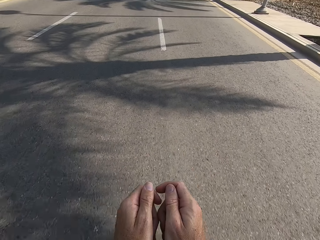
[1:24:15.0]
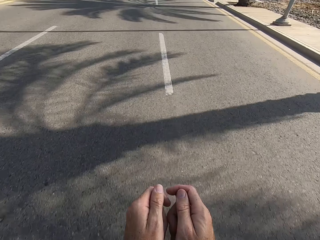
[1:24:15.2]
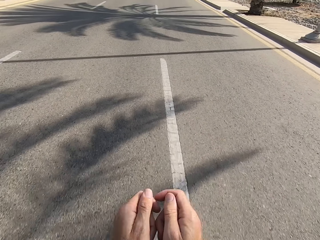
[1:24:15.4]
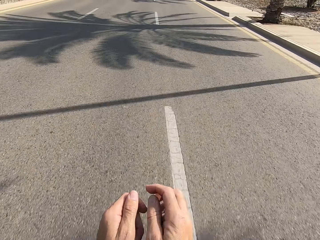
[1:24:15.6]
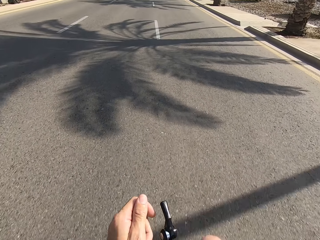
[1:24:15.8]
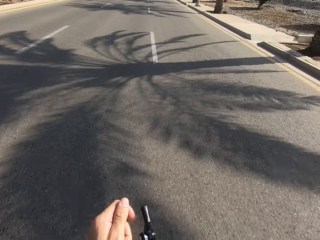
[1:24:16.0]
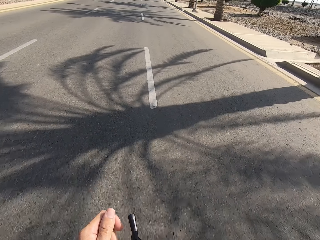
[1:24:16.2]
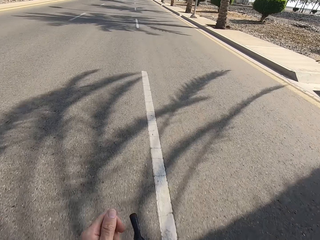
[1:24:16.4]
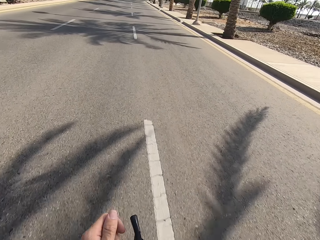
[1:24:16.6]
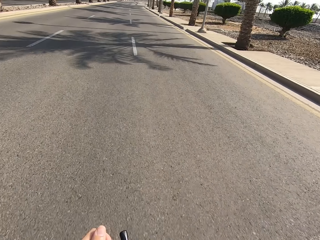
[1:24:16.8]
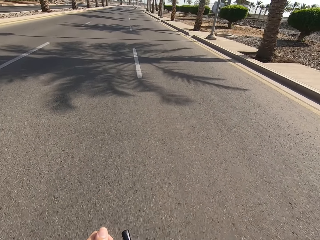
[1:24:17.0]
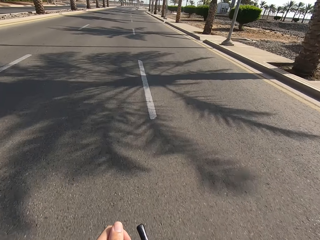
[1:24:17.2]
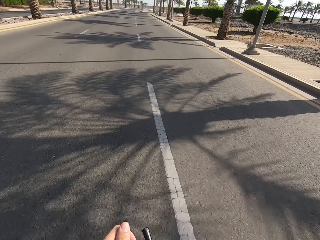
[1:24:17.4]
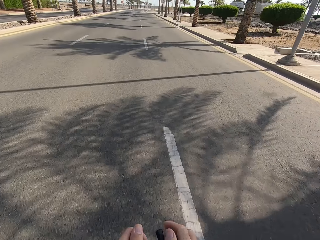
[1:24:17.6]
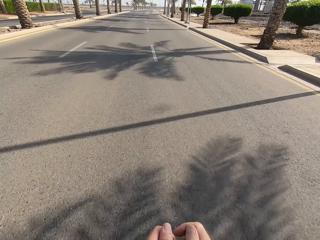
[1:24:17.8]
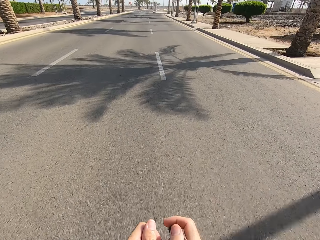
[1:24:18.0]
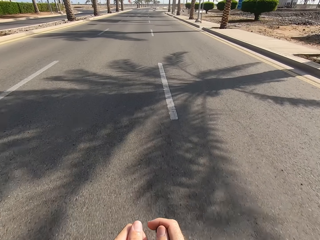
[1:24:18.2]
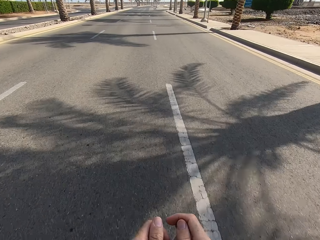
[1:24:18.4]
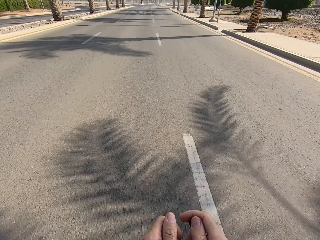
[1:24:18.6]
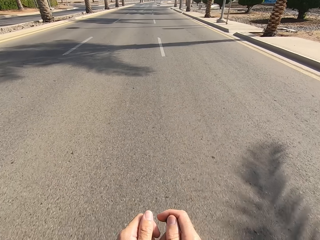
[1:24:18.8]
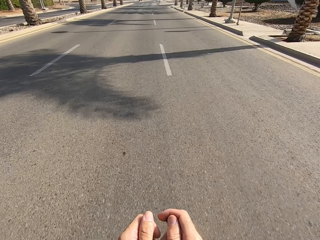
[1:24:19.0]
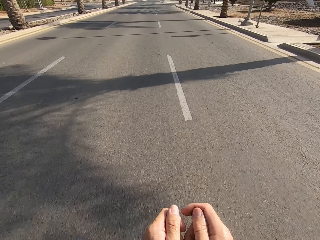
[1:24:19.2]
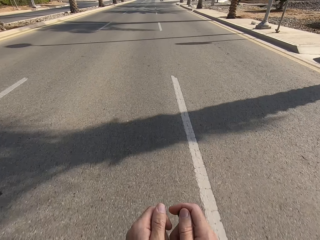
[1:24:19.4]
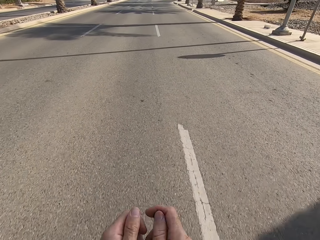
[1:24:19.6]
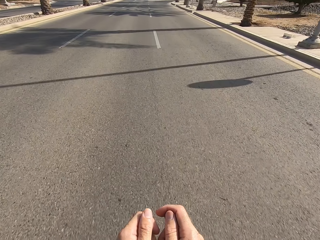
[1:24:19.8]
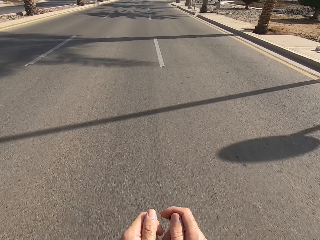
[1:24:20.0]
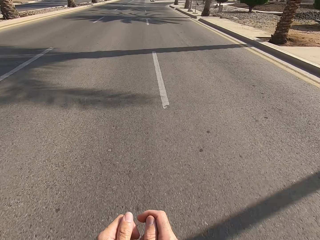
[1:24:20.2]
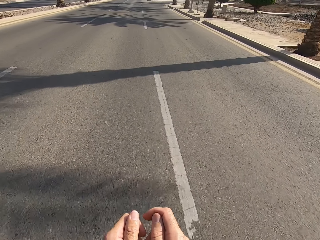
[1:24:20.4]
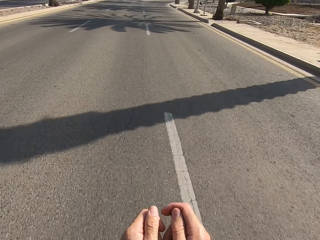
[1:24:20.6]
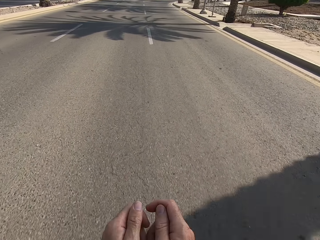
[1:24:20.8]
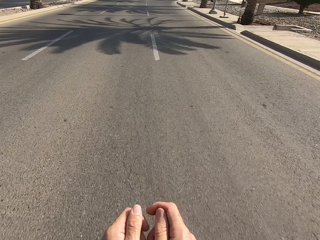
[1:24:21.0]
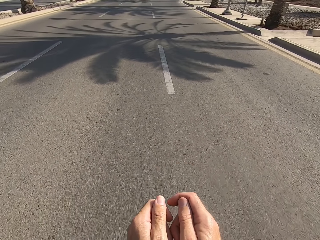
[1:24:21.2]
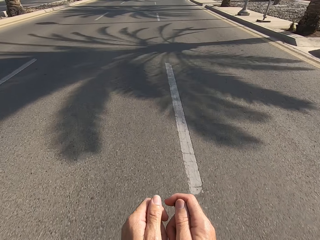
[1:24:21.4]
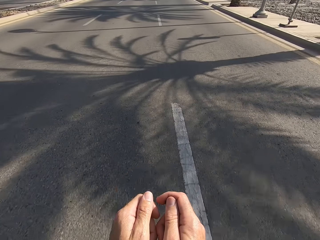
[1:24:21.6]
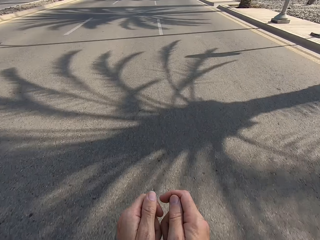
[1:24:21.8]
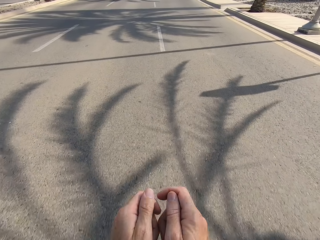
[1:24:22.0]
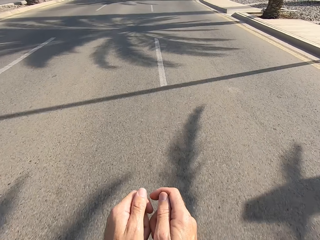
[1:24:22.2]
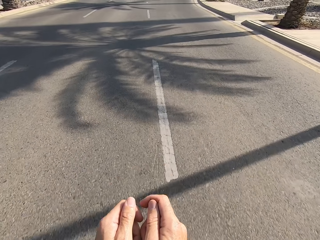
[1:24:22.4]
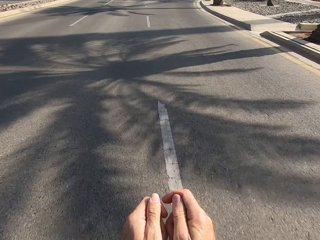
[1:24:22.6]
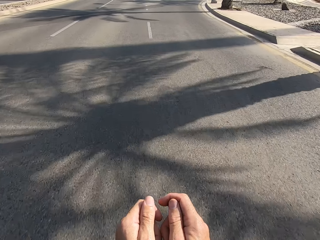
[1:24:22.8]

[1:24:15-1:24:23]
The camera wearer raises a hand. They hold the brake lever.

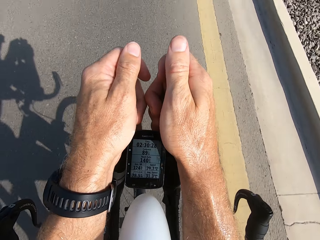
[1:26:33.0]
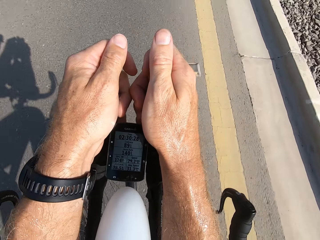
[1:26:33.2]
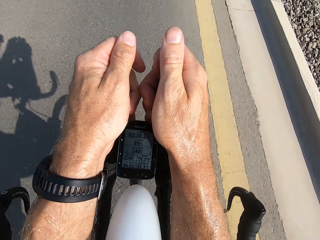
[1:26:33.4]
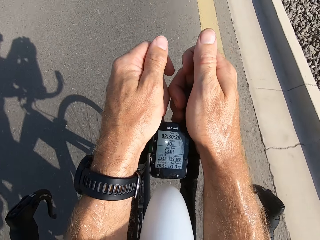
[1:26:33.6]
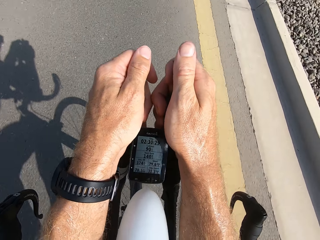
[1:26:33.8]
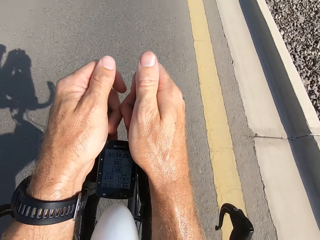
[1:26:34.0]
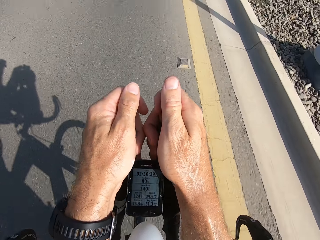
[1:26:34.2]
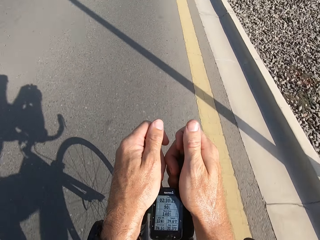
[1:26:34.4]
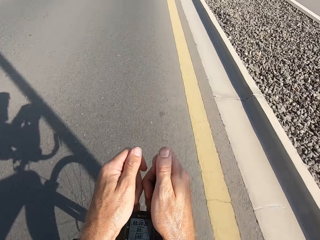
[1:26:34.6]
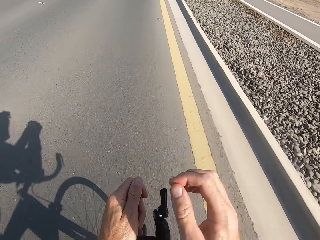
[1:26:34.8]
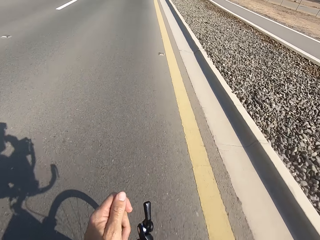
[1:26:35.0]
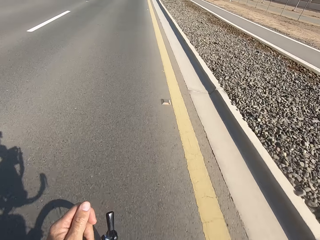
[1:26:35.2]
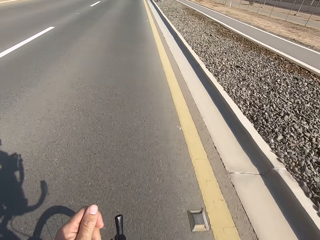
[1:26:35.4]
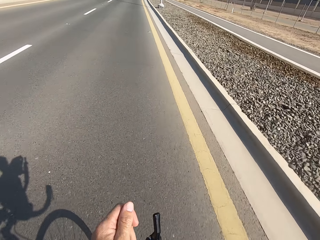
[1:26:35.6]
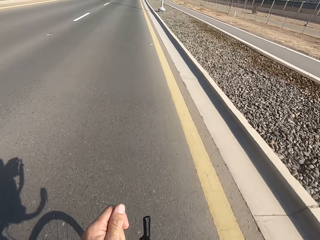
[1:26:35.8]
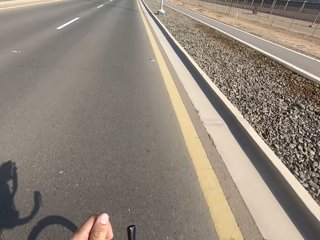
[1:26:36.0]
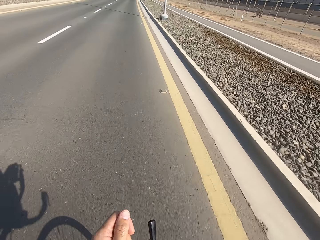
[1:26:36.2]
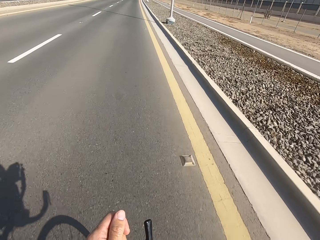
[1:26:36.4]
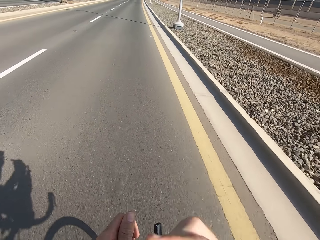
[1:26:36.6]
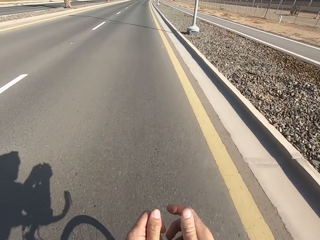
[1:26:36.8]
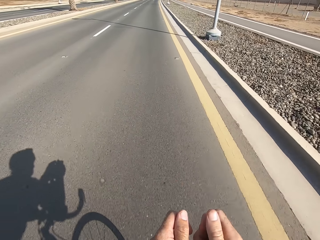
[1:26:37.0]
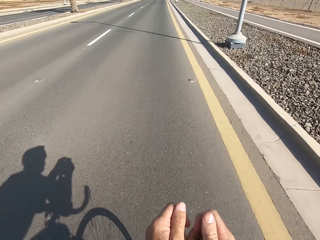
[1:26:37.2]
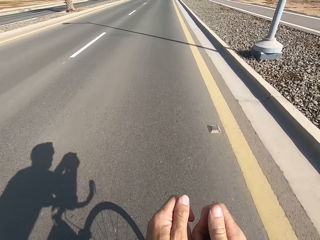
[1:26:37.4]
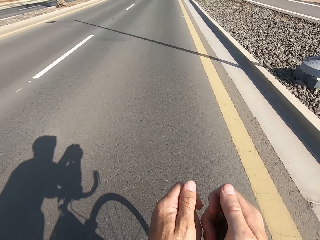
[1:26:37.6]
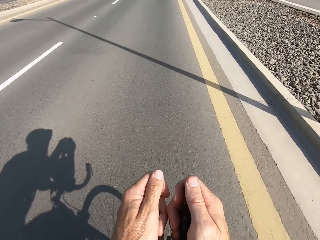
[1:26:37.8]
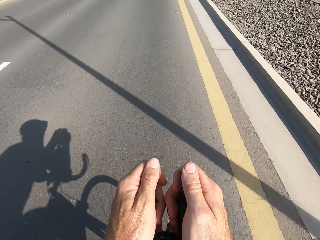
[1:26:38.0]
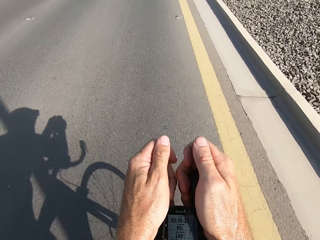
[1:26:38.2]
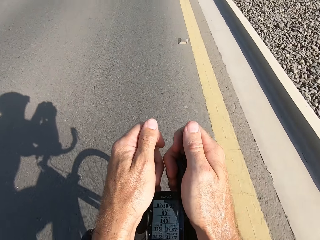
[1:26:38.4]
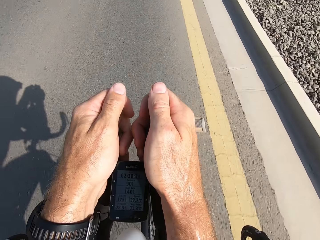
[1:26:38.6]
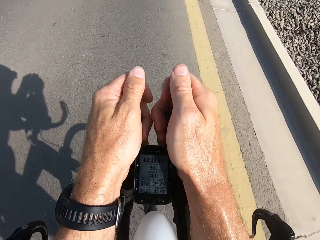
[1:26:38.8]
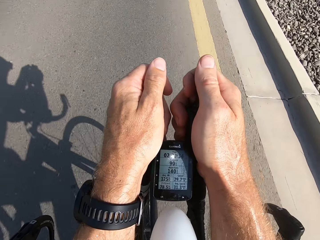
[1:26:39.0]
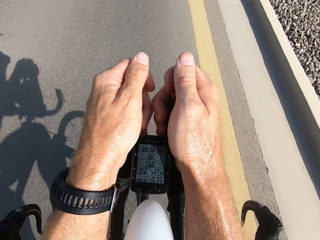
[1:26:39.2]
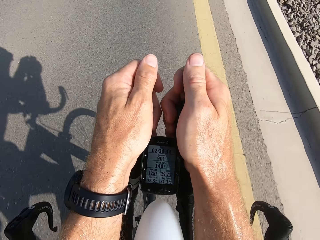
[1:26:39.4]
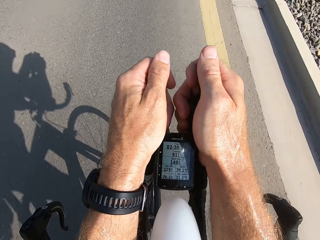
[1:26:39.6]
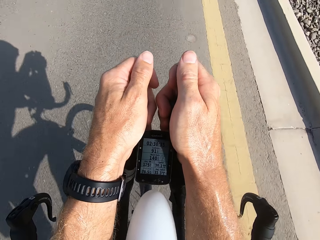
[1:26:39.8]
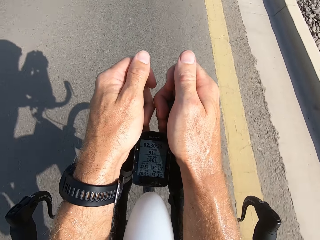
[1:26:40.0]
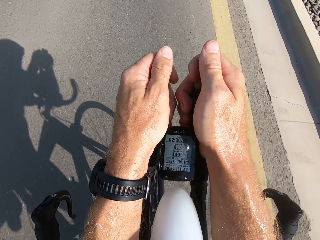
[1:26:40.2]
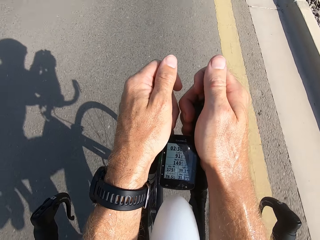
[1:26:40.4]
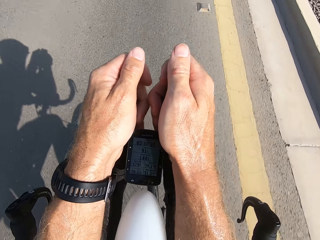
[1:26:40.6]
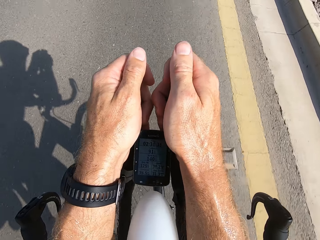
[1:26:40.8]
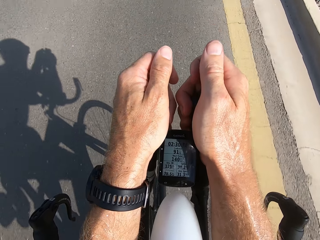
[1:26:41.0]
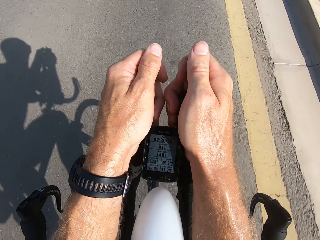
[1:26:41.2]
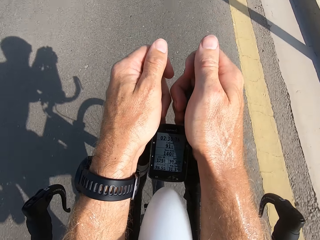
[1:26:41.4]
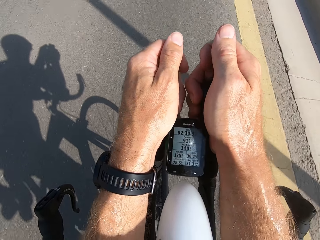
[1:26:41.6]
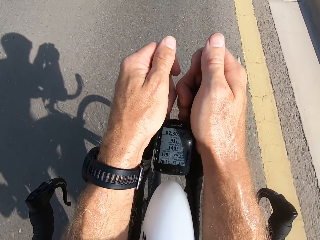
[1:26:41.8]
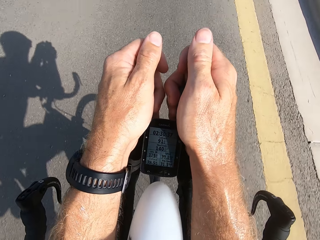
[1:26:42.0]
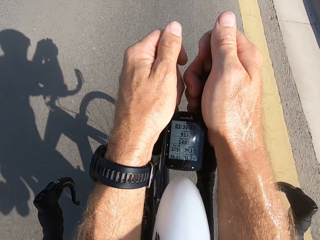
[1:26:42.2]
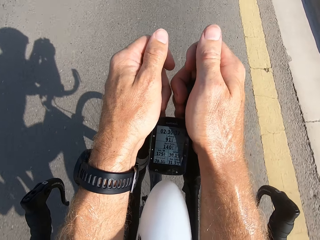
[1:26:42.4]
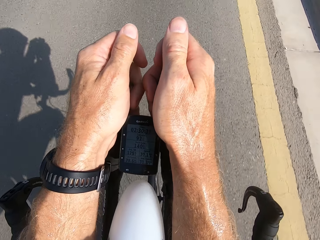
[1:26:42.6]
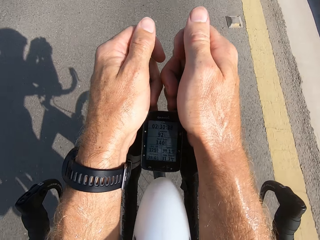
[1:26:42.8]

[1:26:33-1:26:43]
The camera wearer raises a hand. They hold the brake levers with both hands. They cycle.

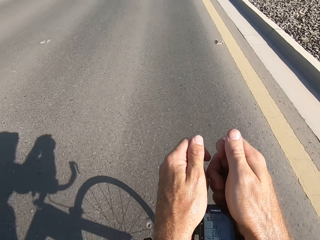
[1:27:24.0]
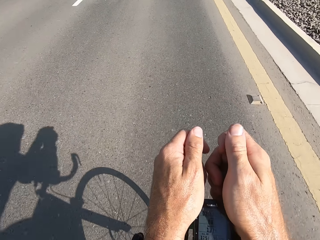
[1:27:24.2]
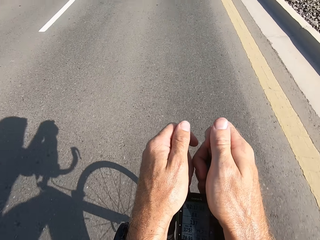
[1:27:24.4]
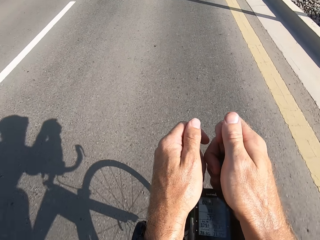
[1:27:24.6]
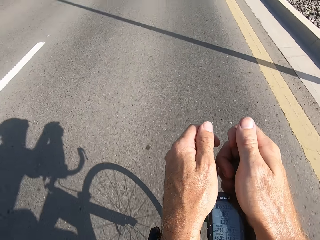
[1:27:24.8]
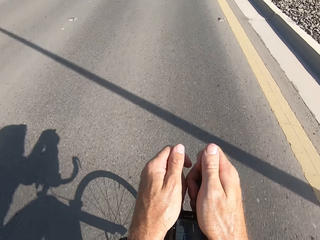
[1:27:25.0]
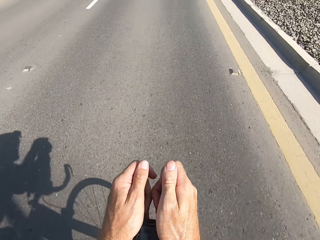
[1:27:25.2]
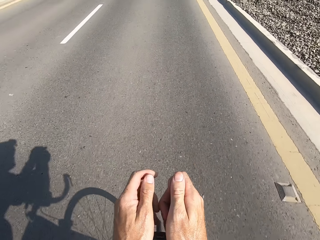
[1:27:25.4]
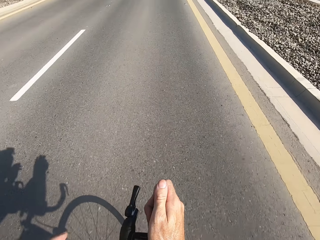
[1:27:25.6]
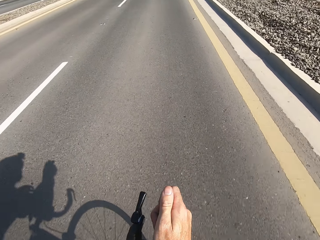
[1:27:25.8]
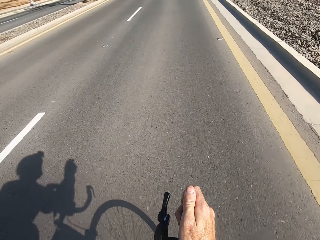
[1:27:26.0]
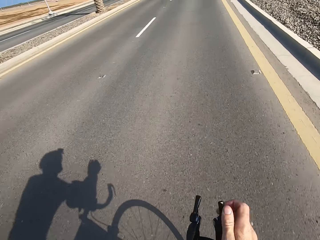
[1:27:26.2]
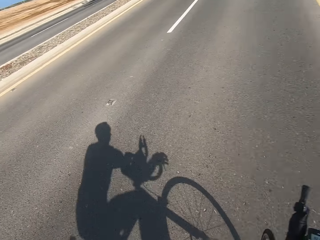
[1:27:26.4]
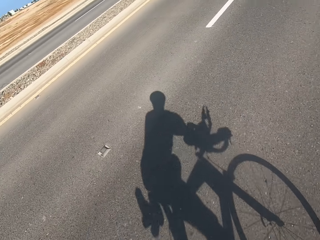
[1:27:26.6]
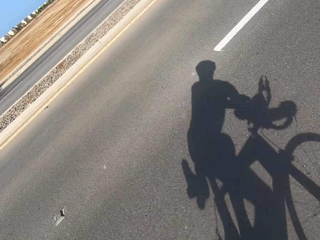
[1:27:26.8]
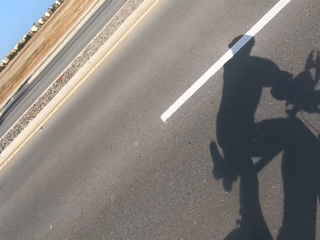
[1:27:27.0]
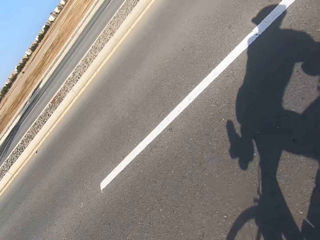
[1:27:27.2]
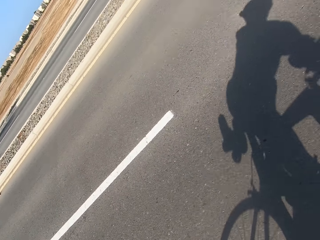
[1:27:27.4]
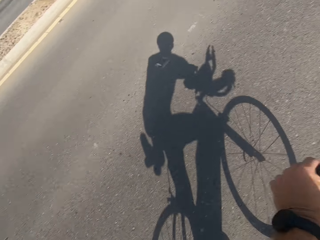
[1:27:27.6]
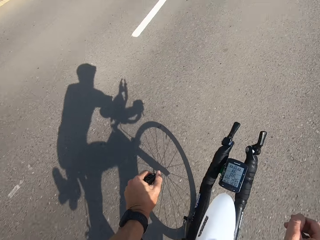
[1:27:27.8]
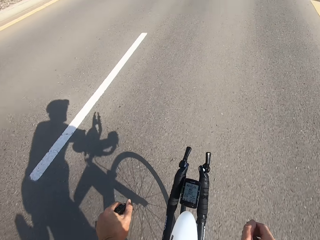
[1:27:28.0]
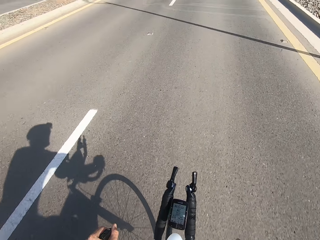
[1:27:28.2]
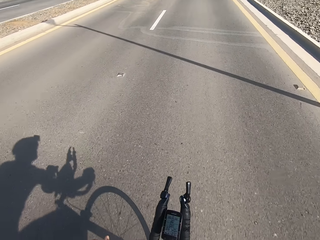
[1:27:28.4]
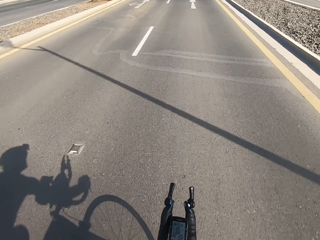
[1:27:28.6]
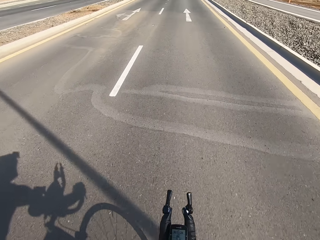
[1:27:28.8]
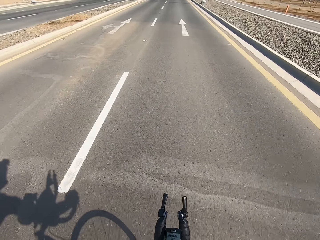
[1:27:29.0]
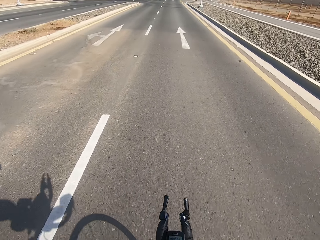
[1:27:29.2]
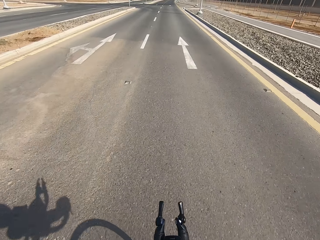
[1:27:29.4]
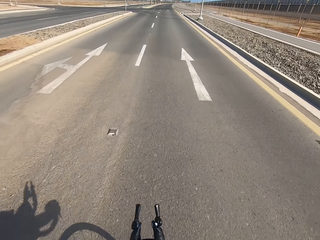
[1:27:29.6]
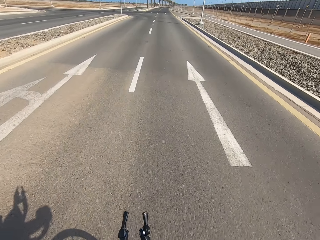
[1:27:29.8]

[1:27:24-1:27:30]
The camera wearer raises a hand. They hold the handlebar stem with both hands. They hold the brake levers with both hands.
